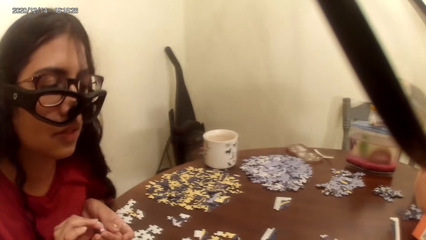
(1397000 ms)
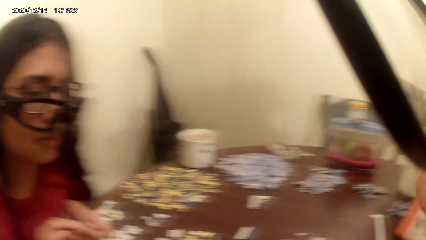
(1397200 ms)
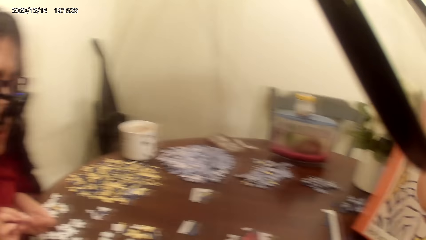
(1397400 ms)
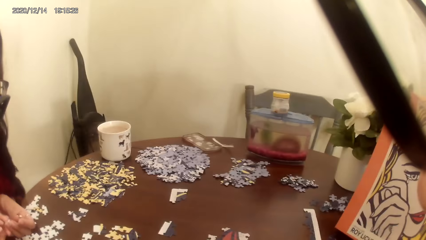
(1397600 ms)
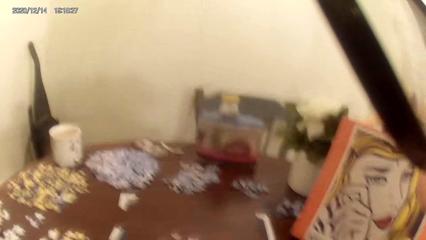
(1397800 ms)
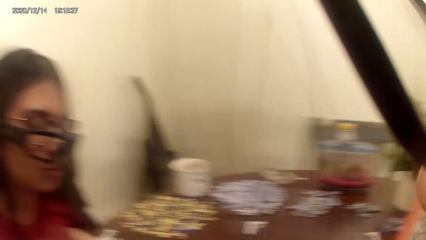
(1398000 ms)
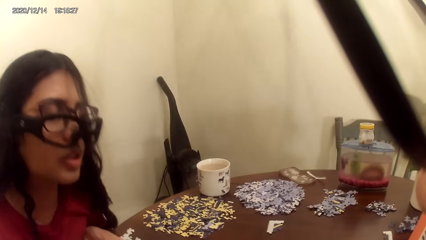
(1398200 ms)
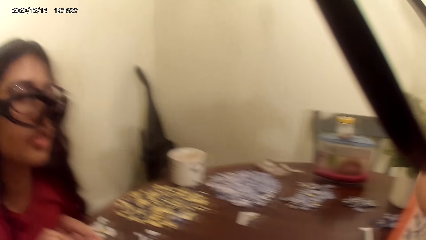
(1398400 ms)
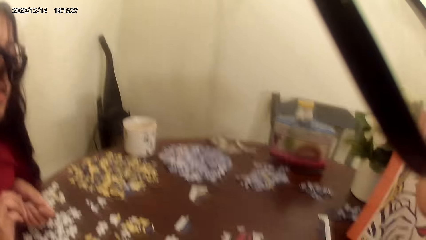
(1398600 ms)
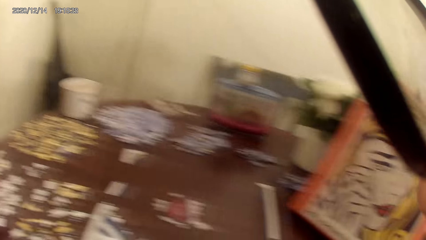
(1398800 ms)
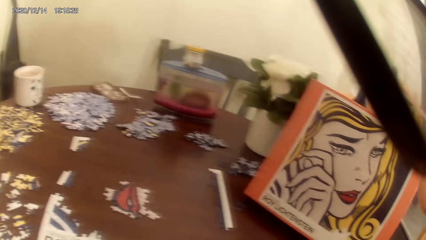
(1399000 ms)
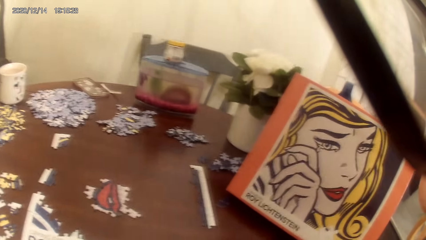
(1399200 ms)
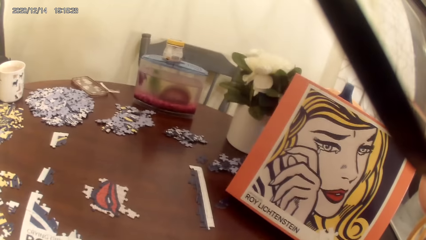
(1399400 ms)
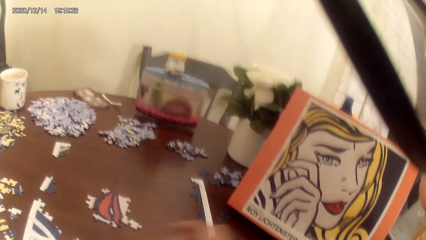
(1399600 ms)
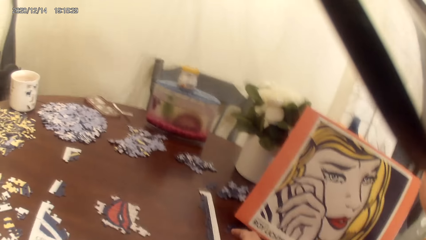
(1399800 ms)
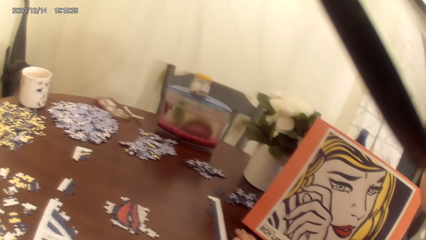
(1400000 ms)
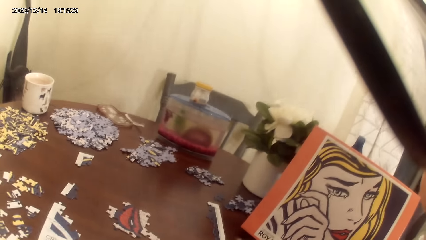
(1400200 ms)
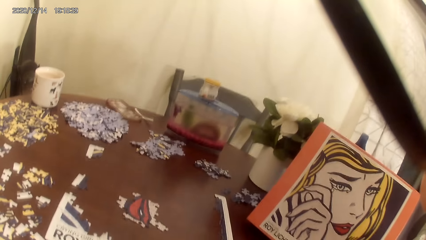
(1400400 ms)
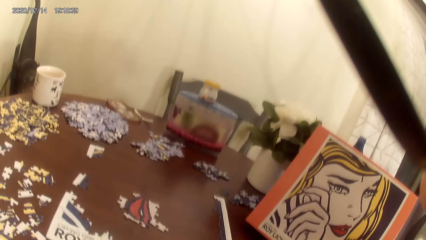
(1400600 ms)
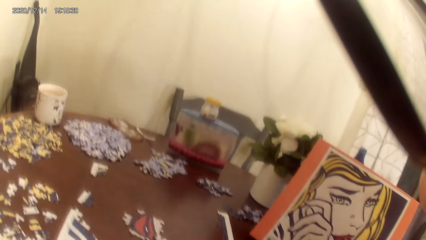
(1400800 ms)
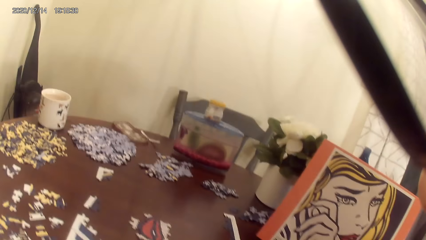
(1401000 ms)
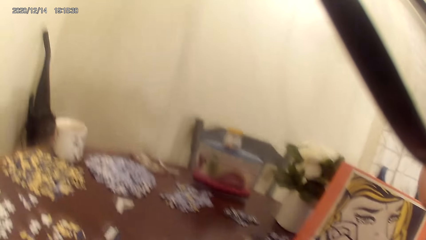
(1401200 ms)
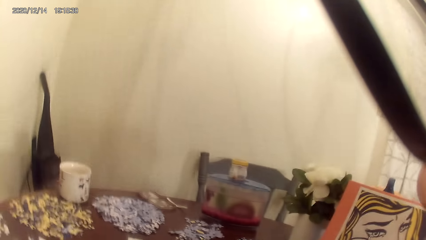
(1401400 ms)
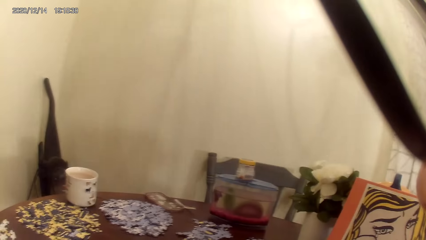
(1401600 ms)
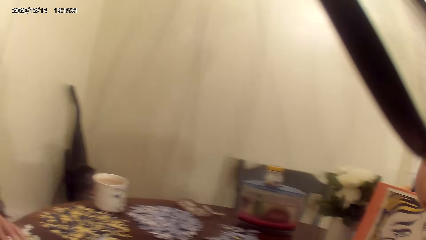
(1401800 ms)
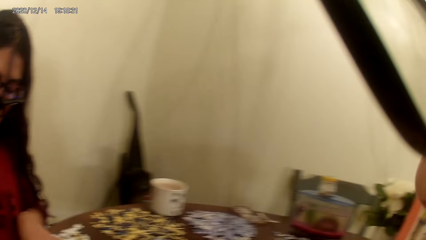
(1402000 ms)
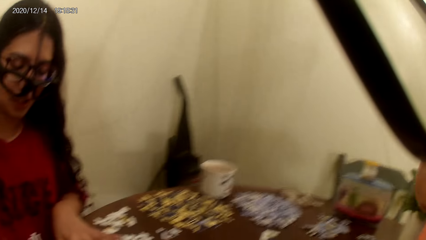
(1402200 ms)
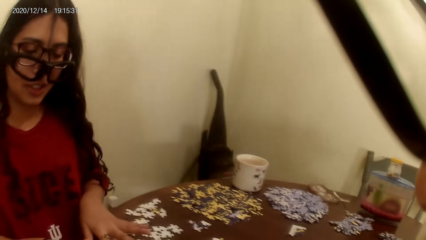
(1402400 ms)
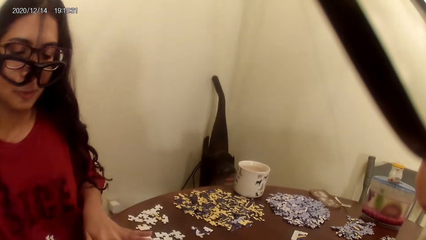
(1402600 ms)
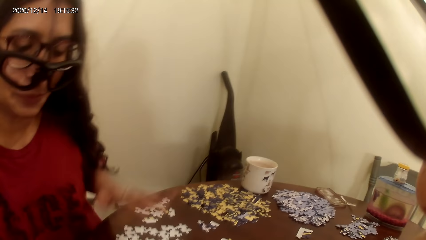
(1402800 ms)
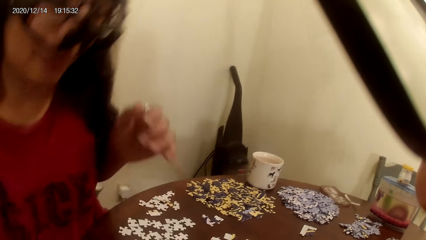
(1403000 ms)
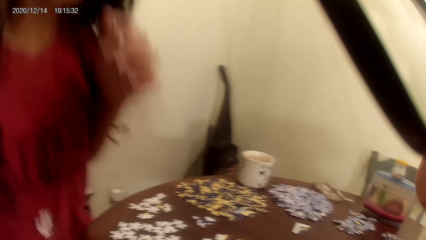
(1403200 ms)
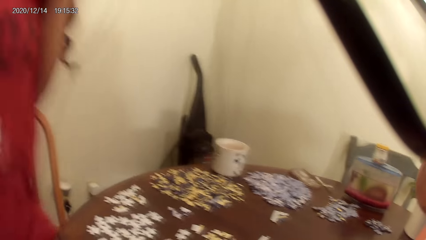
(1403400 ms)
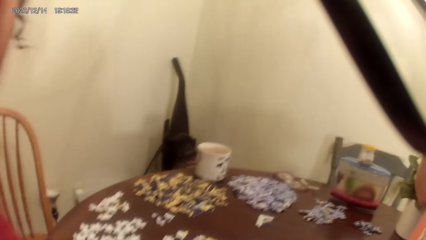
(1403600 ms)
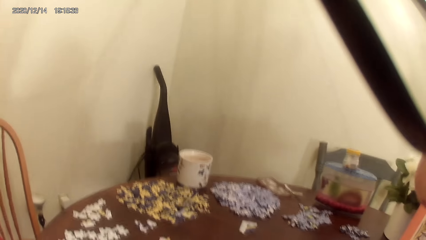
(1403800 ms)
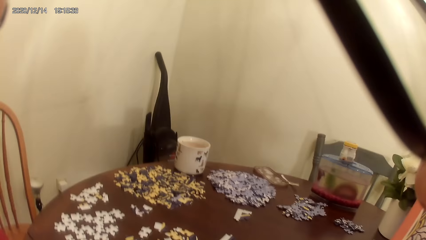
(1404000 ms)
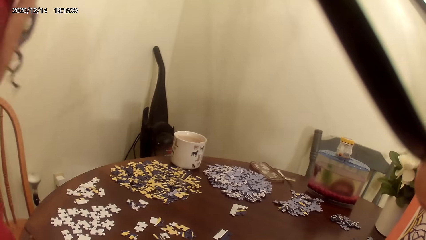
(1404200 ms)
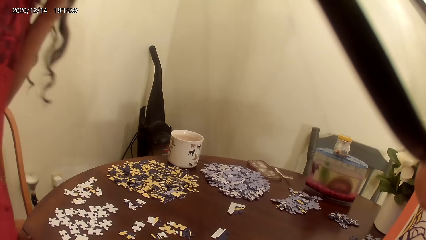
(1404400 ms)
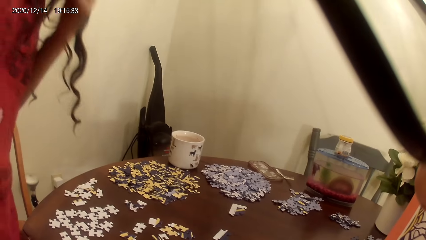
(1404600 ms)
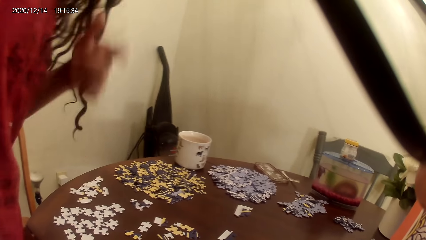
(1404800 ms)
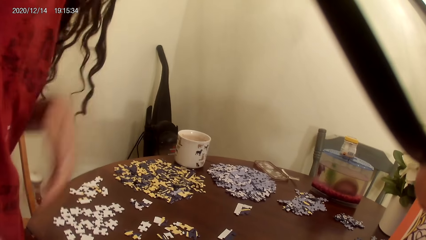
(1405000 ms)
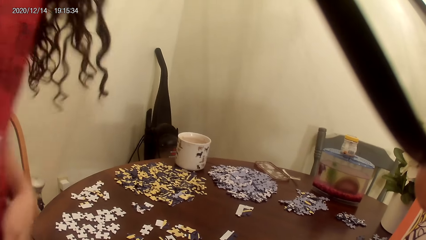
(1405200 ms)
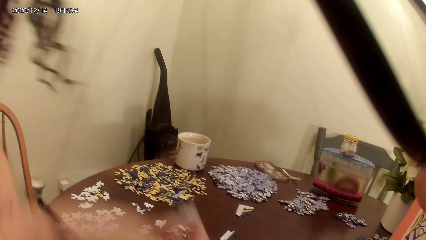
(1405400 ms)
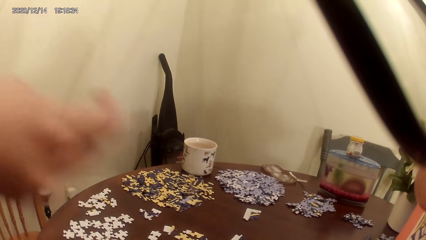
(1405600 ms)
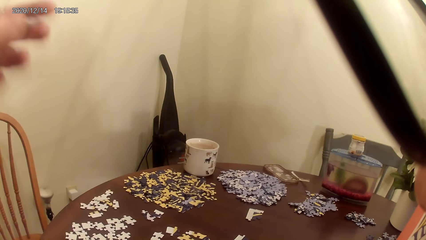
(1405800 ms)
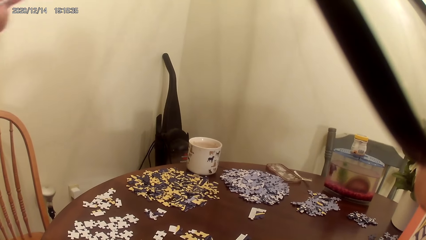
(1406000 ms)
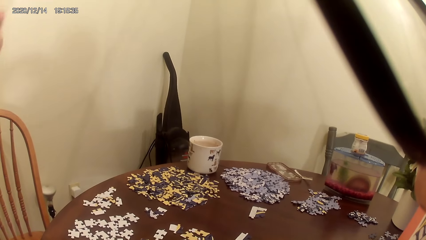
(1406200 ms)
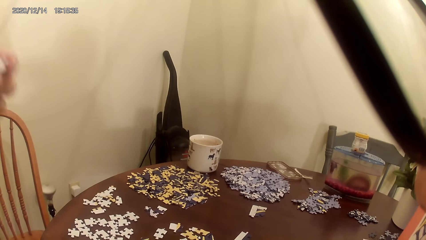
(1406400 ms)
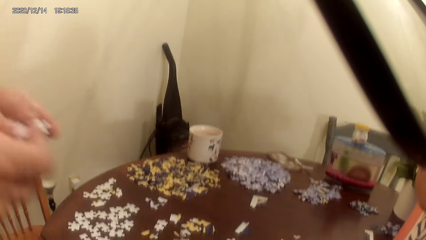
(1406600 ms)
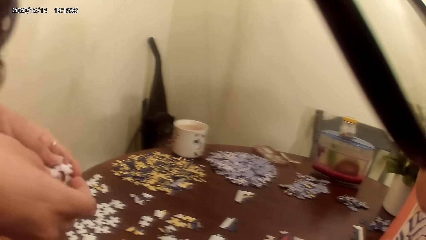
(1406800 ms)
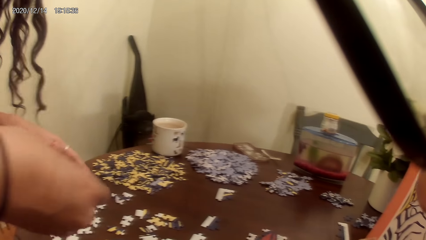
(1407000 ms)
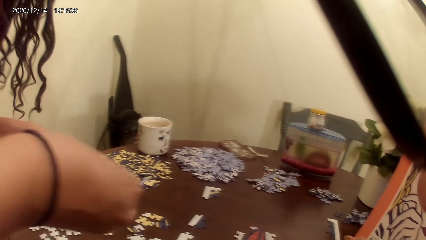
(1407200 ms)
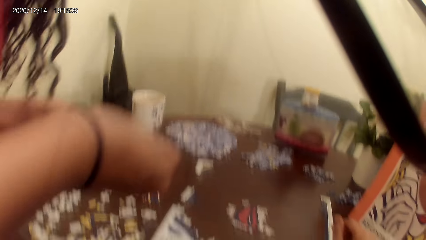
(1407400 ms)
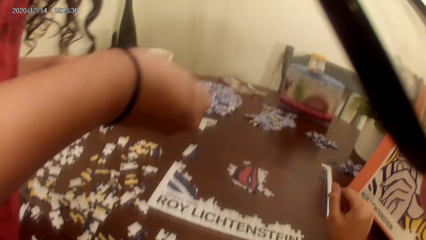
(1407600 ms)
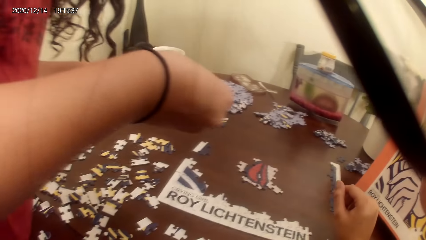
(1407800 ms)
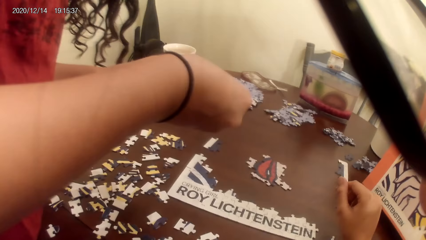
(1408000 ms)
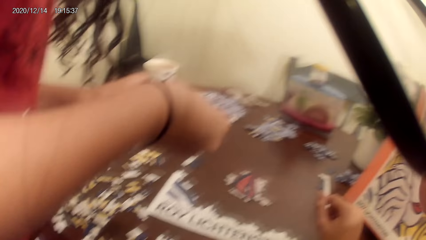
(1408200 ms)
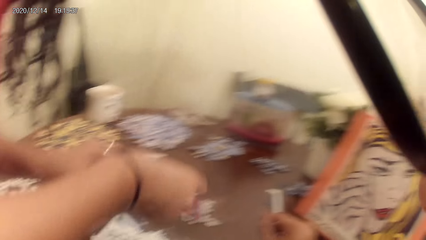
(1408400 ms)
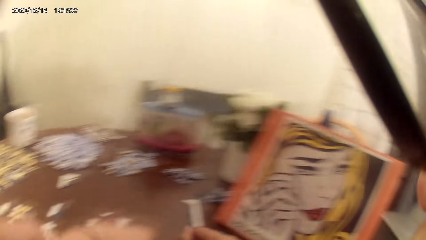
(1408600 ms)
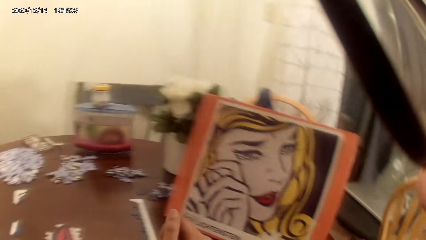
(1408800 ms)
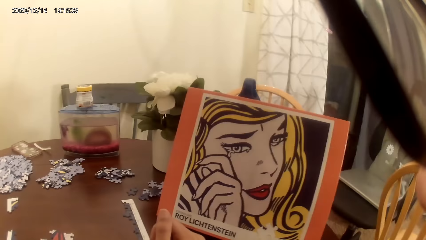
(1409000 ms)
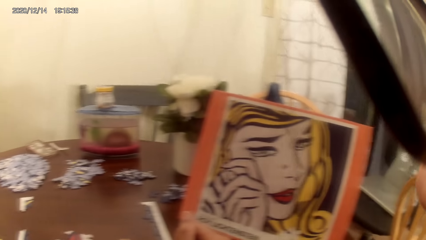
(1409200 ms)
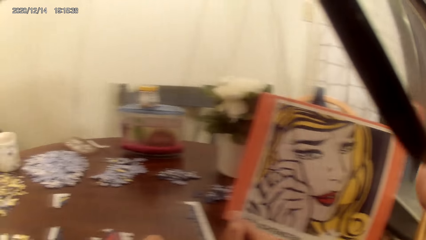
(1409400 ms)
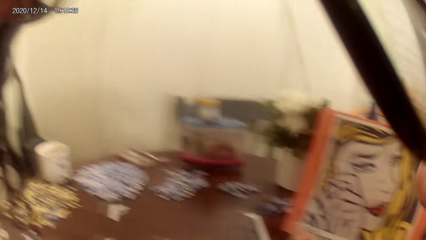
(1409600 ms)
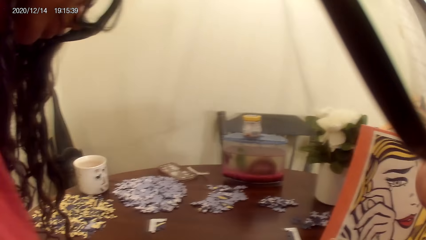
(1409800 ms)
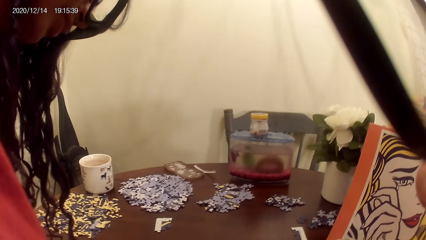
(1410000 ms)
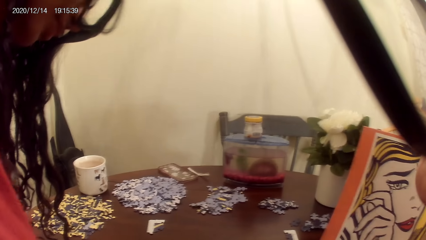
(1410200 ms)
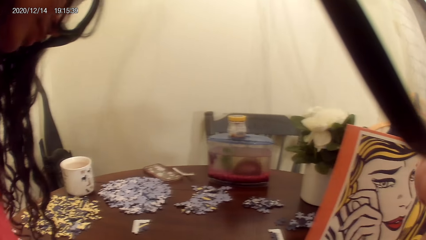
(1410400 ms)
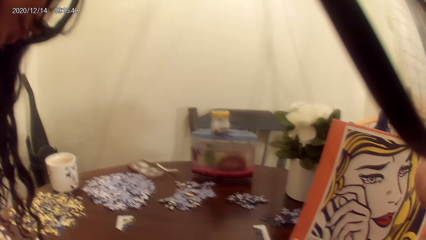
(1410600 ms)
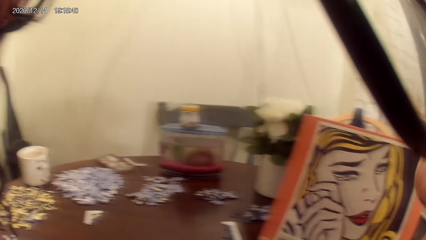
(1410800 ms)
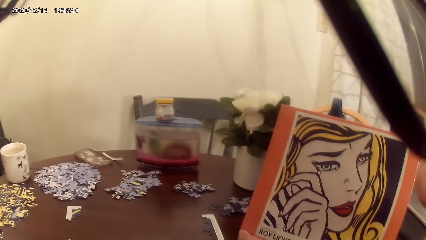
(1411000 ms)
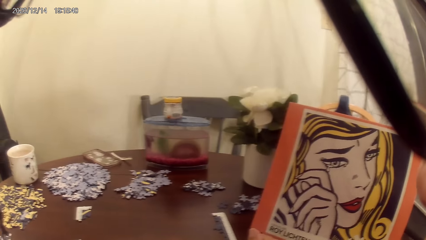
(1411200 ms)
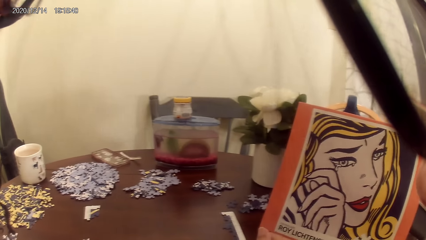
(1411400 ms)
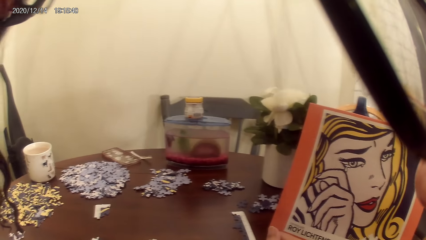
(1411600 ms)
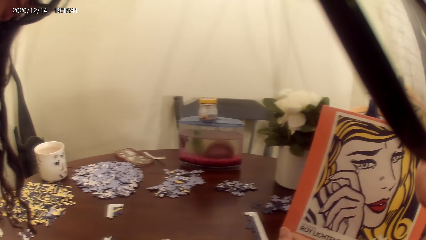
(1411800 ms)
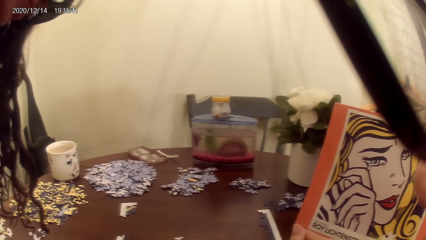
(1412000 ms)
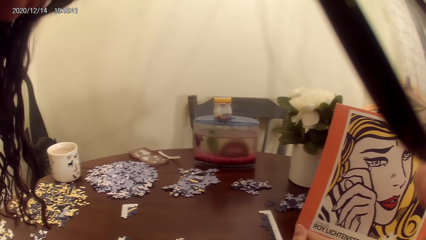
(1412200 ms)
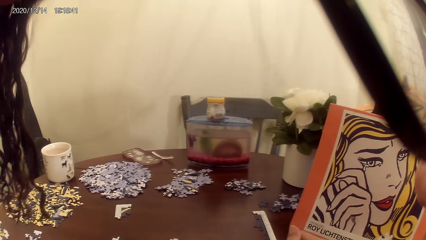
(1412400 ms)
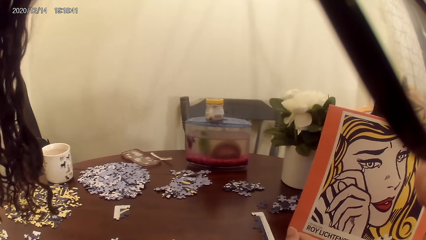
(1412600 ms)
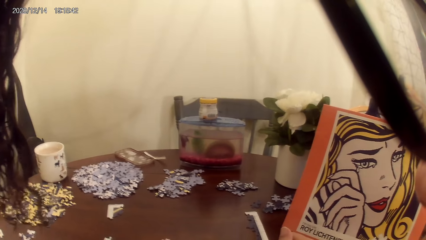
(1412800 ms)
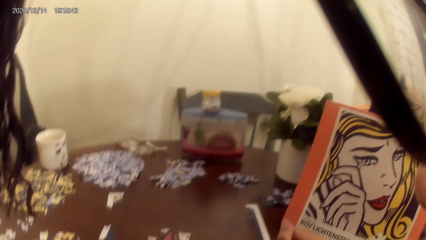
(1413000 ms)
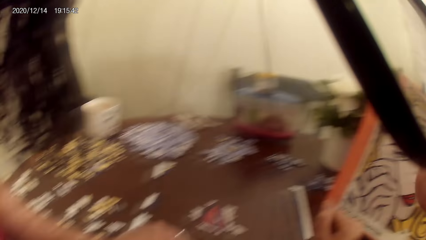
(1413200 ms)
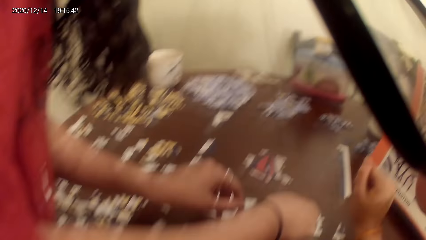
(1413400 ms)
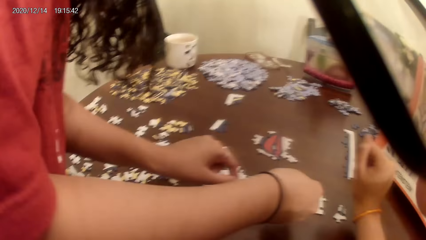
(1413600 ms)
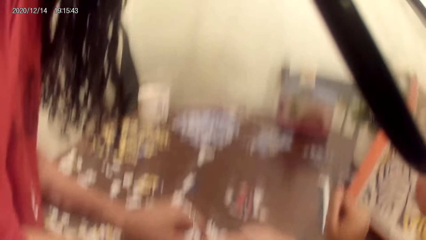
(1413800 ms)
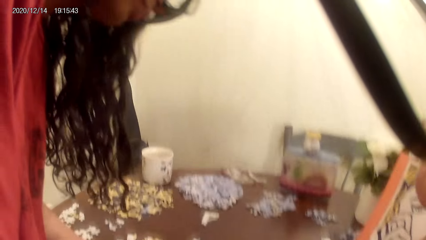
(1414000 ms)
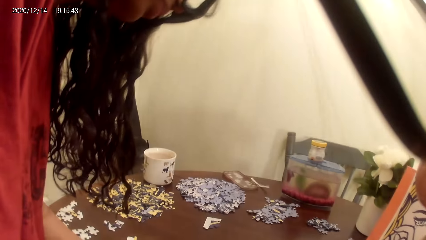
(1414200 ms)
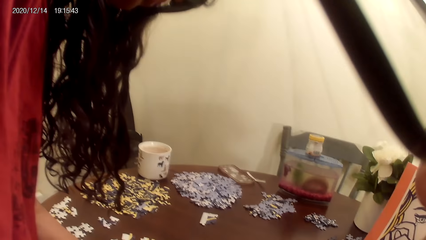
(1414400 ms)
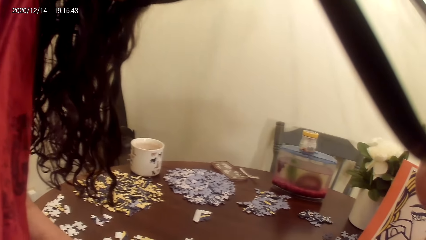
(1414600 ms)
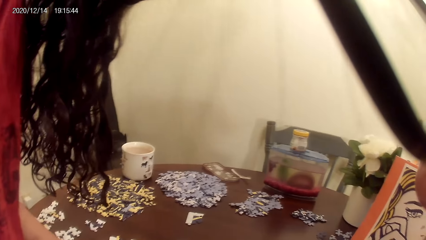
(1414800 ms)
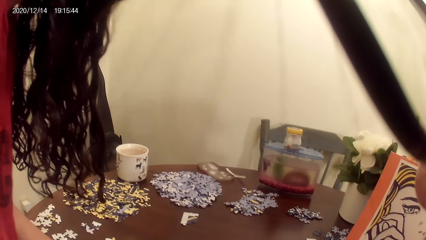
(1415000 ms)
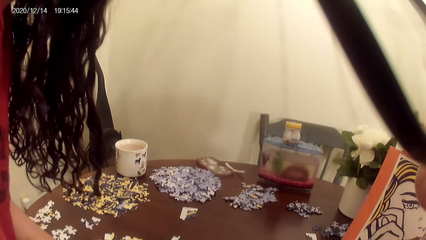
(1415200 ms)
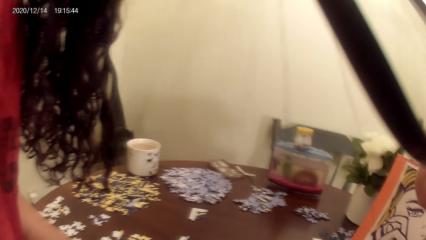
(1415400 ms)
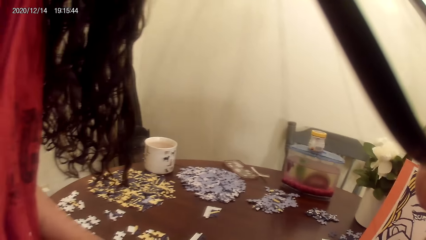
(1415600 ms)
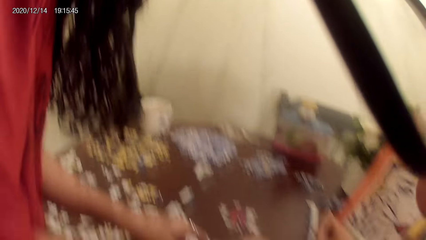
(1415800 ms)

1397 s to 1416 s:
The camera wearer dialogues with a lady. The lady stands up from a chair. She acts a song from a radio. The lady plays the puzzle game.
